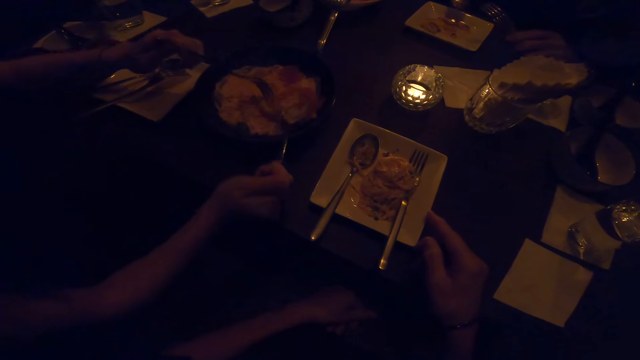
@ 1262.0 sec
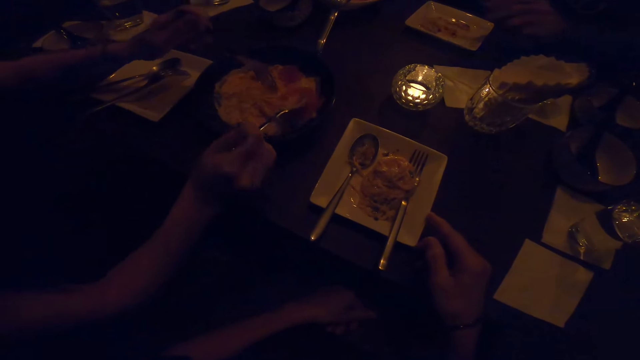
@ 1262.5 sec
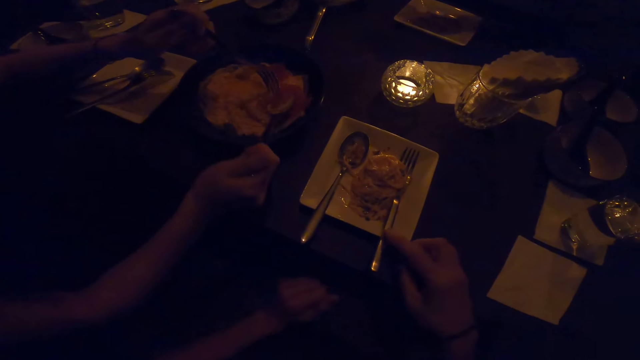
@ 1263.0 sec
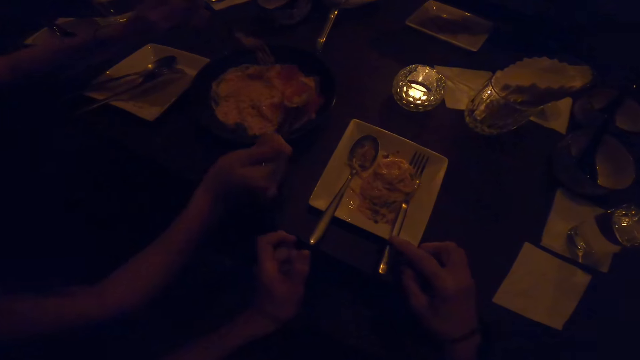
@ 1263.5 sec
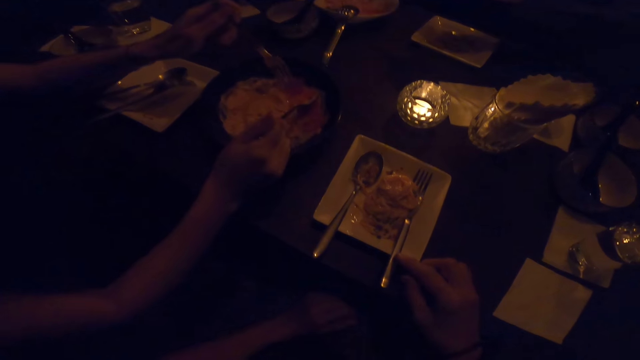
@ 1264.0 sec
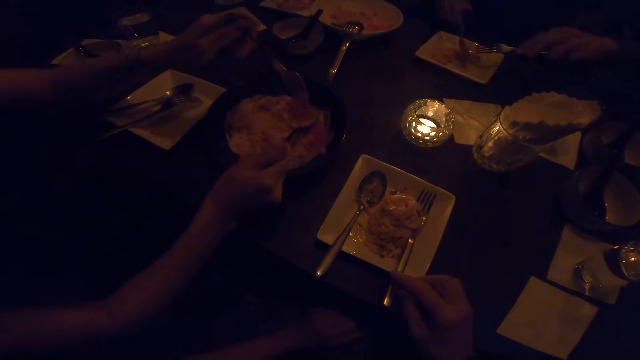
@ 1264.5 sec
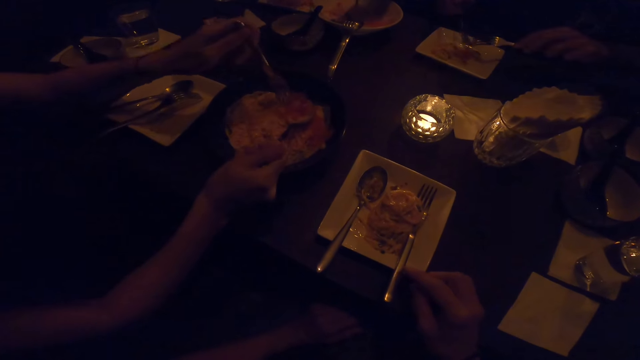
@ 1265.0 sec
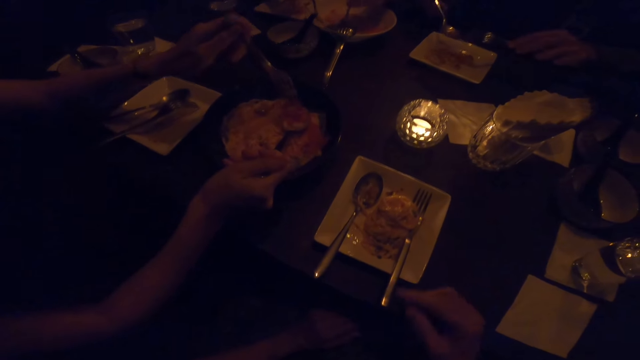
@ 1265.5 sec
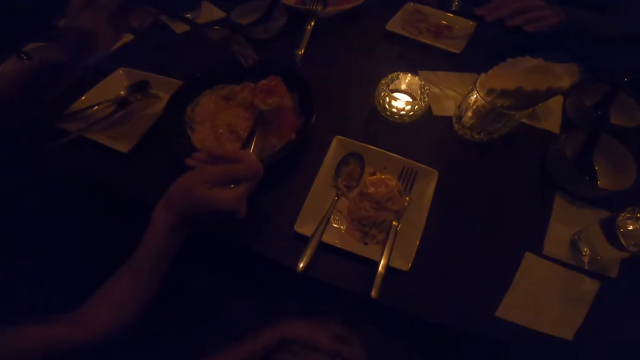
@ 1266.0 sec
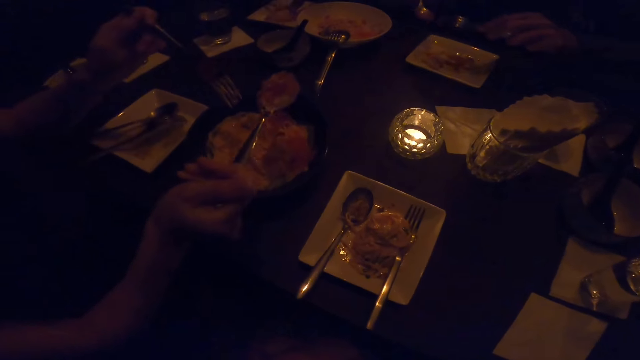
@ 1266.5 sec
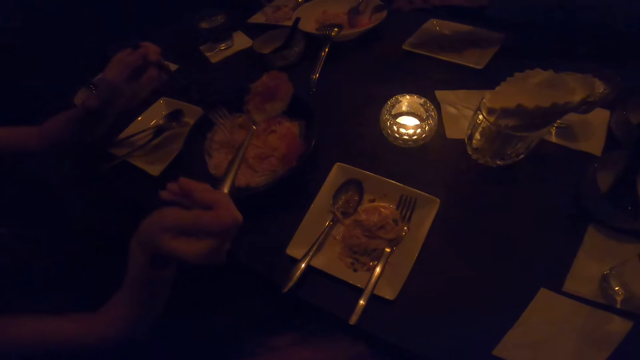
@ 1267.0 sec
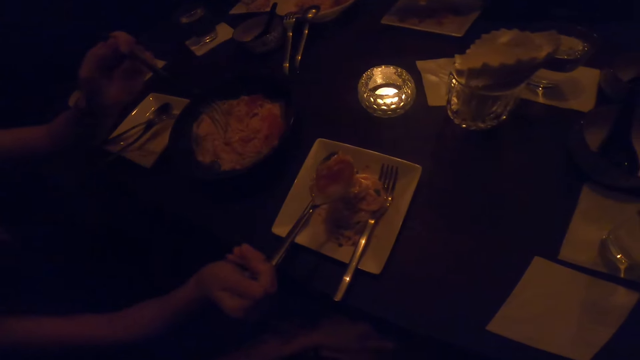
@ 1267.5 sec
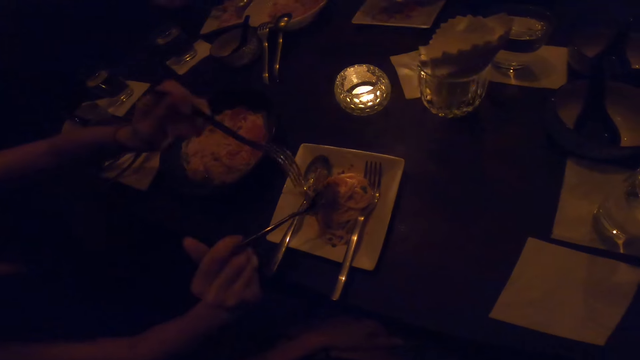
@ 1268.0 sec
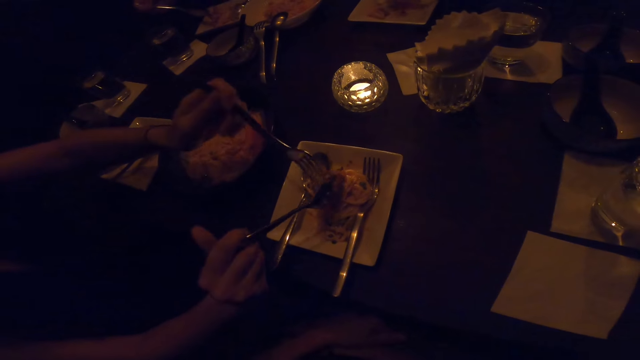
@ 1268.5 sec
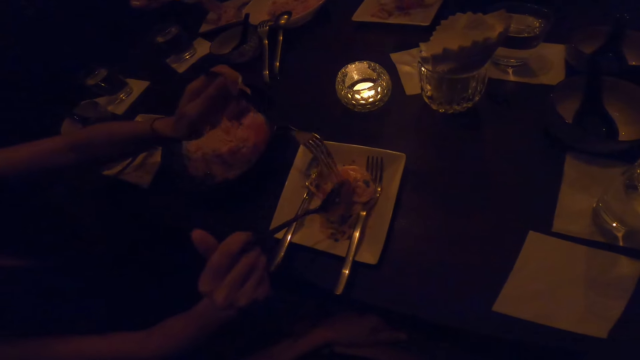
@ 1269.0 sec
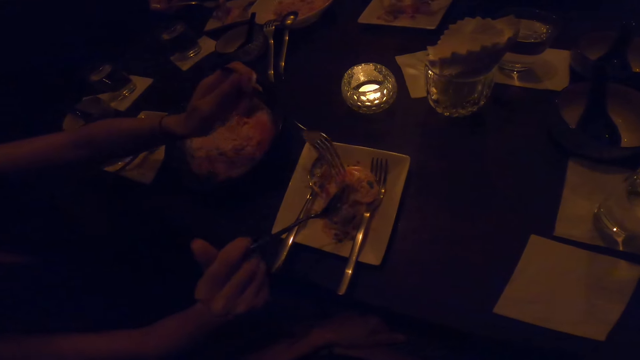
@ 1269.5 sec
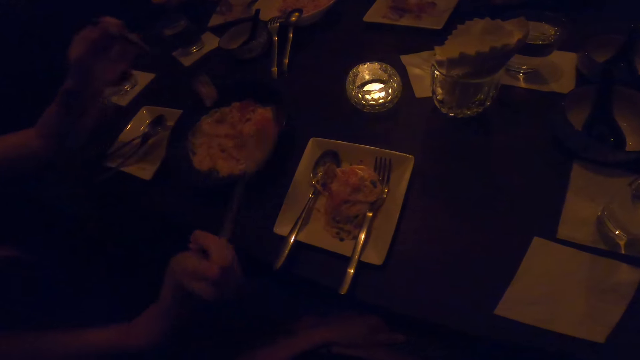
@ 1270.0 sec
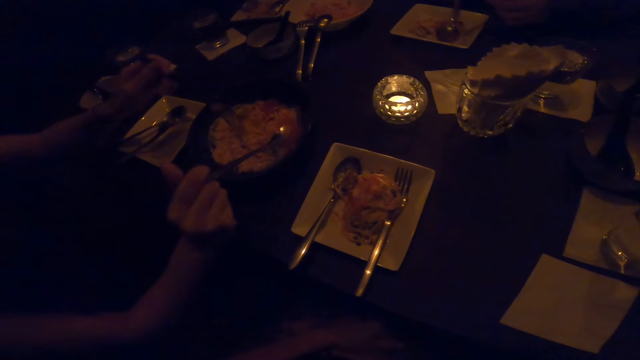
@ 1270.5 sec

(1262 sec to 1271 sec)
A man drops food on the plate on the table with the spoon in his right hand.

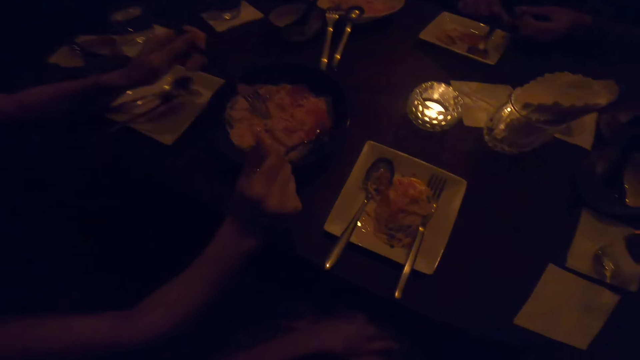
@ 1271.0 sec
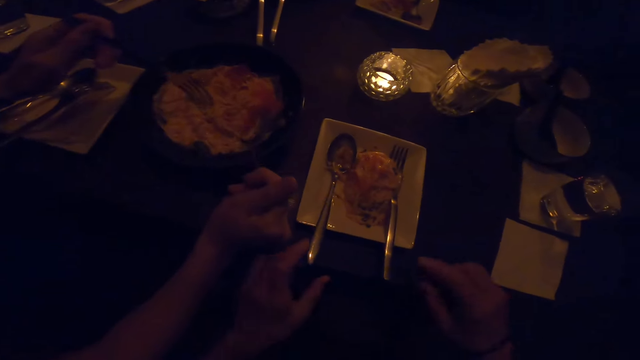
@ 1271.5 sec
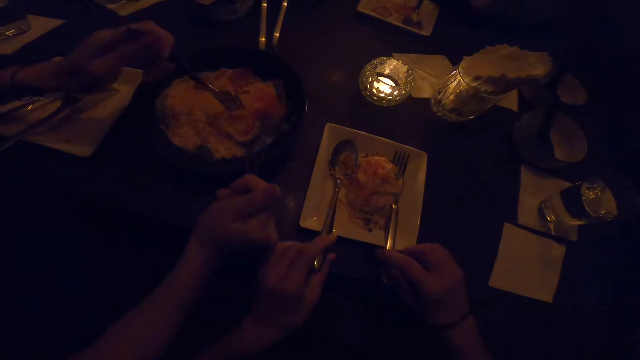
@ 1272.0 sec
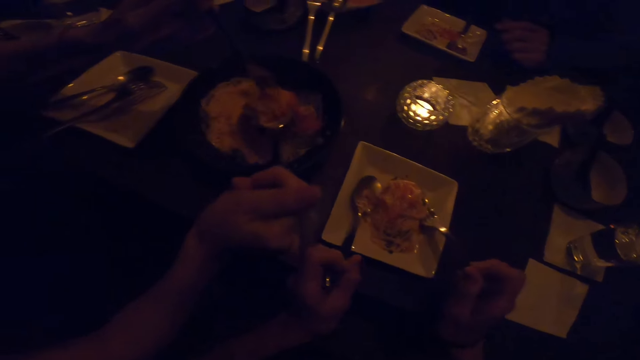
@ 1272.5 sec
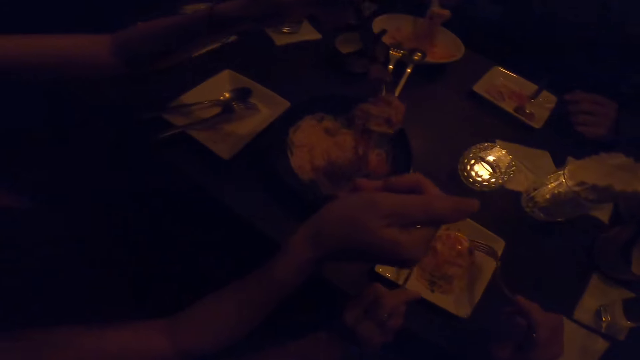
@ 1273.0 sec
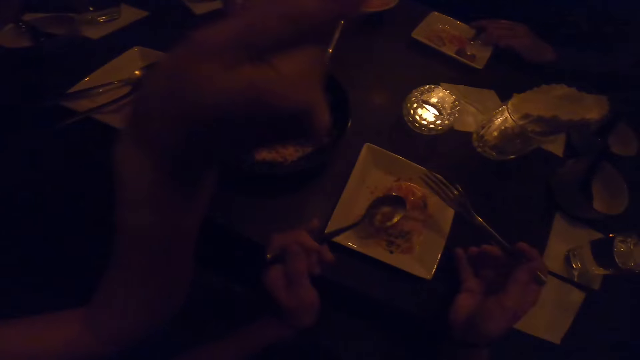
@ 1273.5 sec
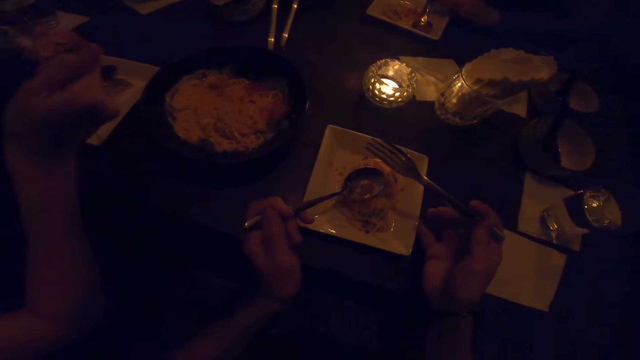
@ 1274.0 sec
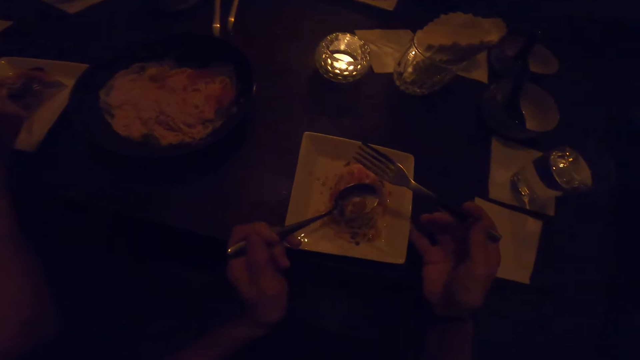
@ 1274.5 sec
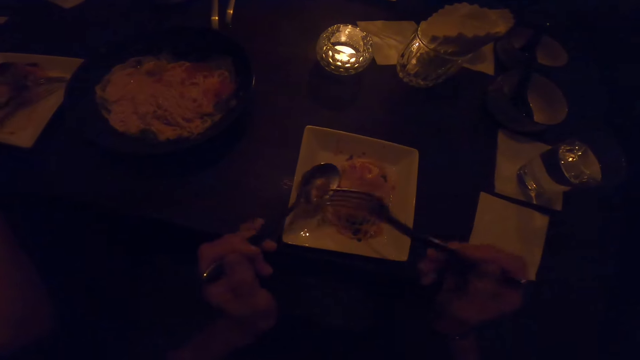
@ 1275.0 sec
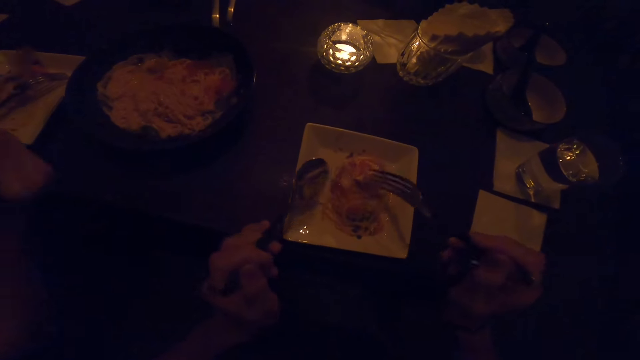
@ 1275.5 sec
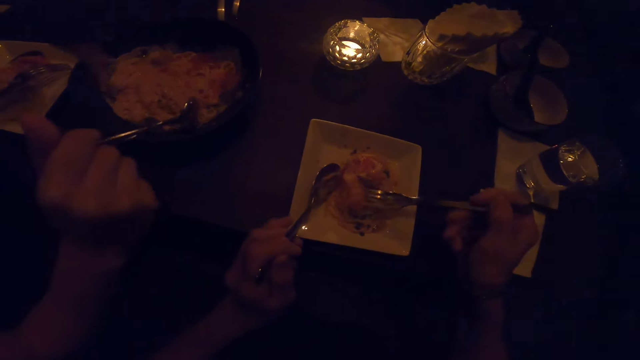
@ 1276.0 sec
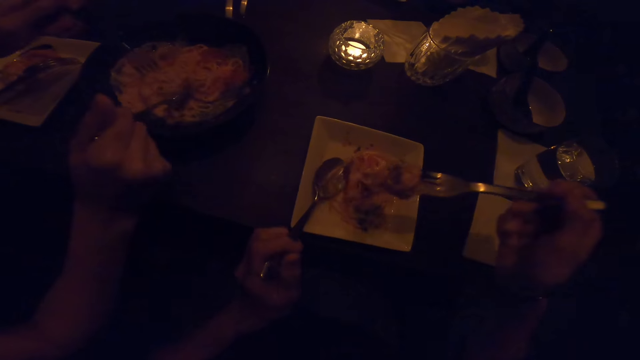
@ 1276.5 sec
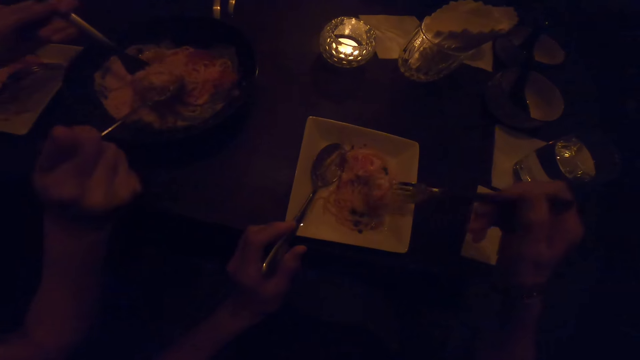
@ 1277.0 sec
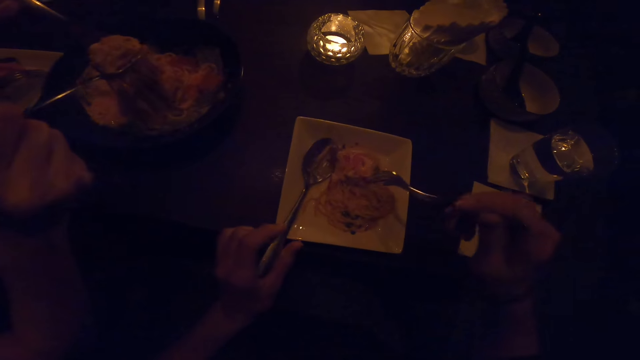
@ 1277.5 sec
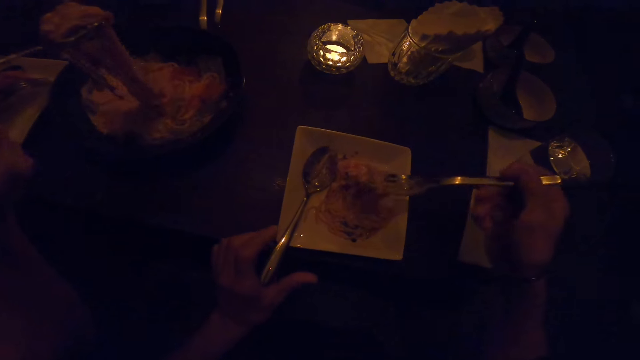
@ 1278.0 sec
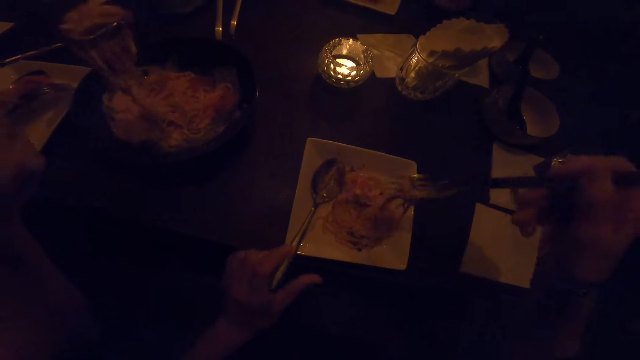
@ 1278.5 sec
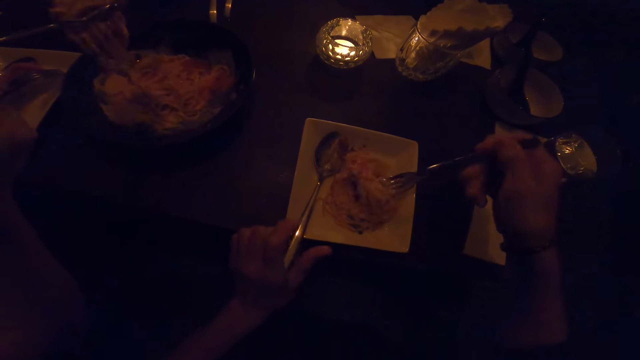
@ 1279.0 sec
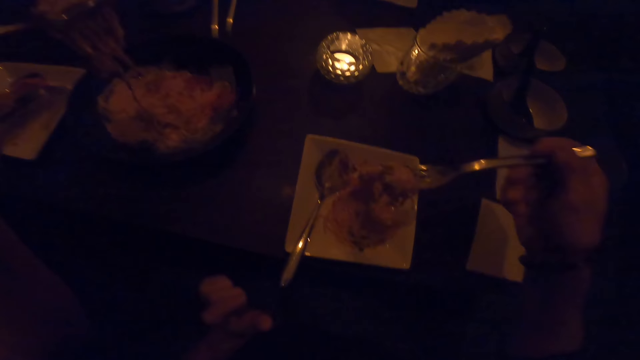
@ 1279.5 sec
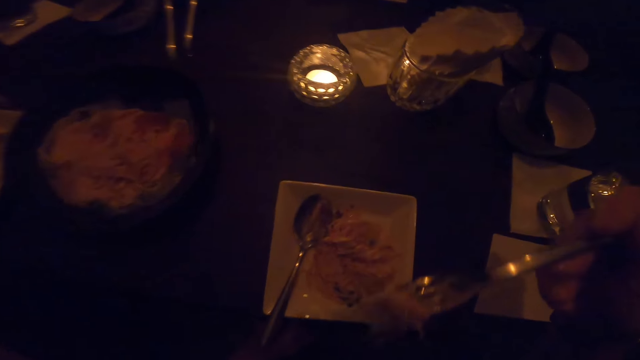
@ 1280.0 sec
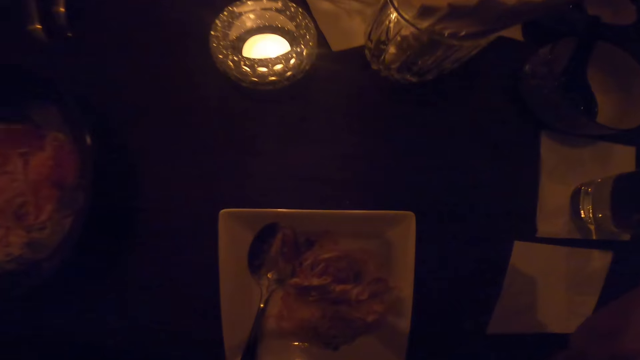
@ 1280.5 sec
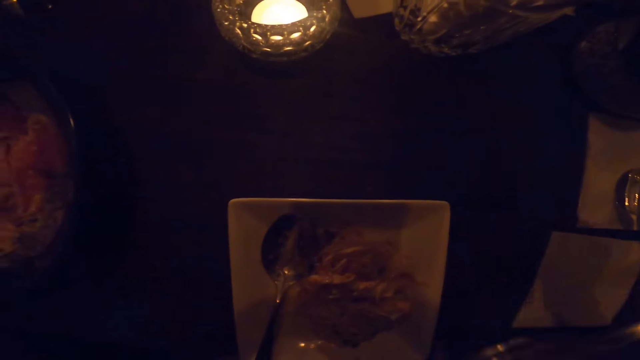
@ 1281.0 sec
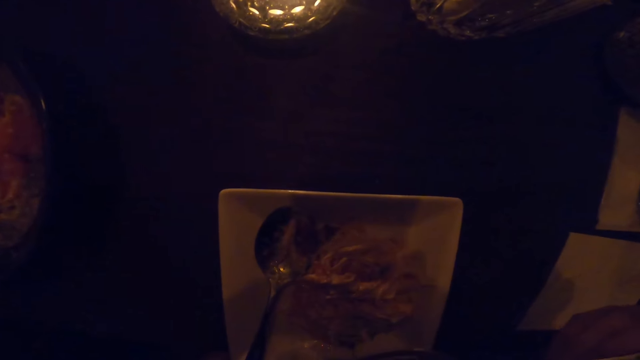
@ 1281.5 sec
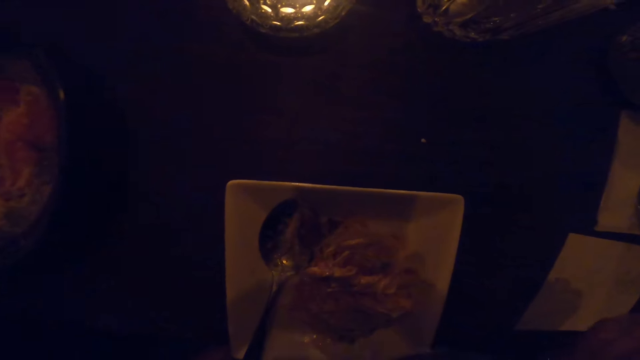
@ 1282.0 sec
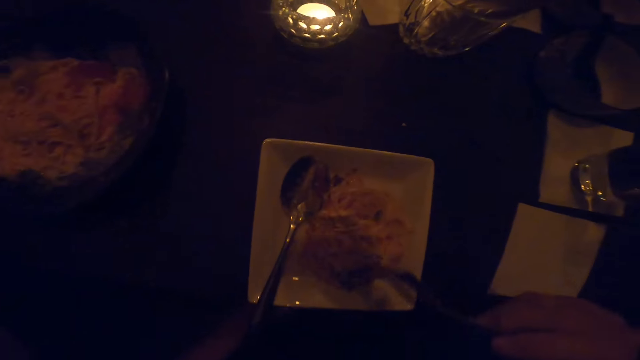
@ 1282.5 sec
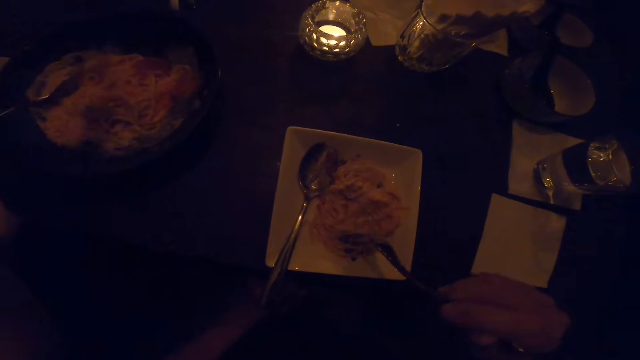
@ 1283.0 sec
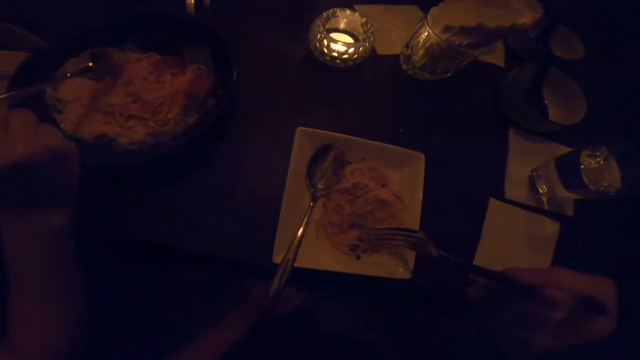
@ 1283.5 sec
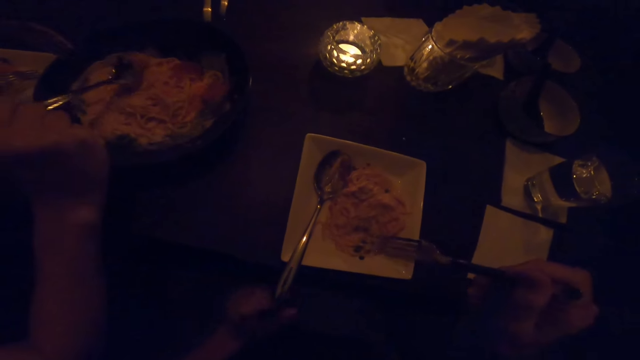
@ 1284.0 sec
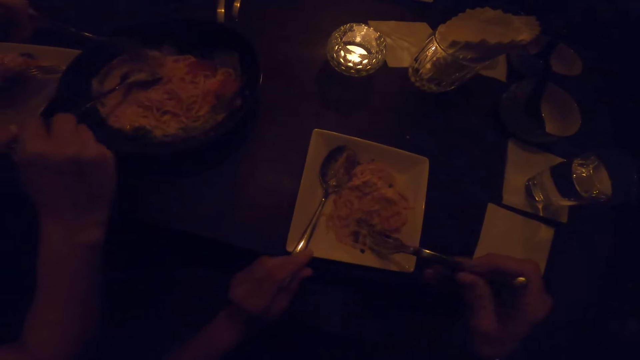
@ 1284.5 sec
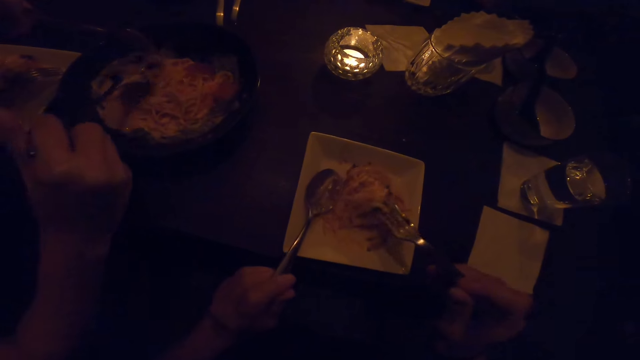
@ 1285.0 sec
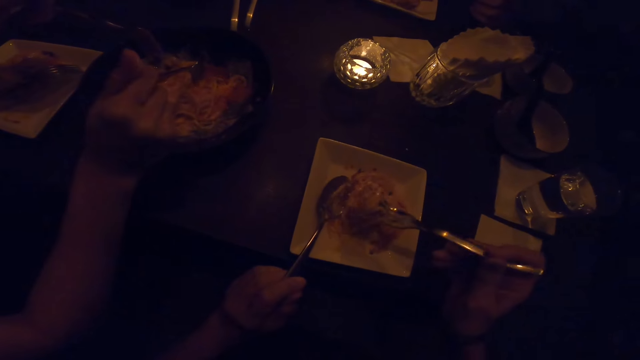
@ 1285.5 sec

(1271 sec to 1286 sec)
The camera wearer picks up the fork and spoon. The man drops food on the plate on the table with the spoon in his right hand. The camera wearer pulls the plate of food towards her. She takes food with the fork into her mouth. The man drops food on the plate on the table with the spoon in his right hand again. The camera wearer stirs the food on the table with the fork in the right hand.
